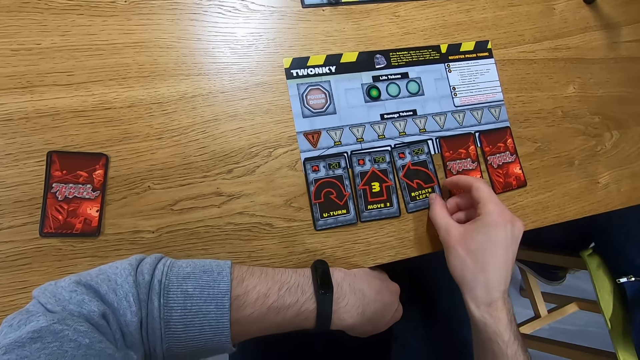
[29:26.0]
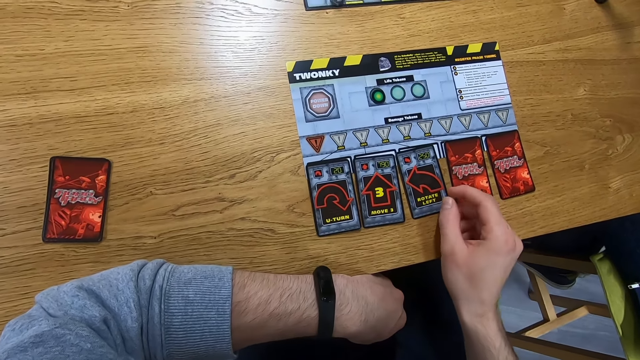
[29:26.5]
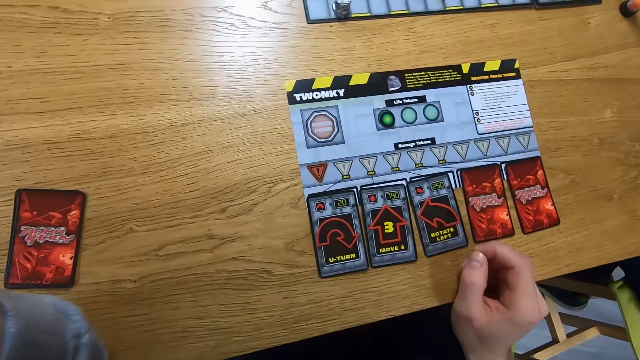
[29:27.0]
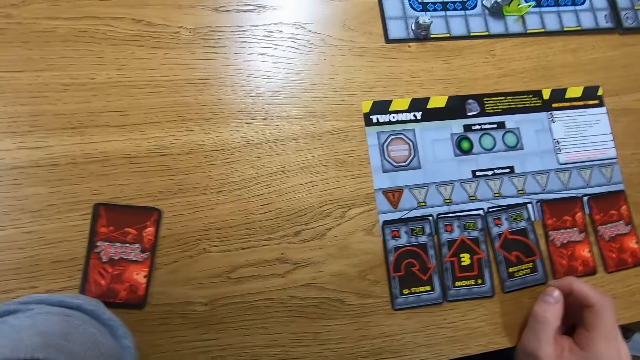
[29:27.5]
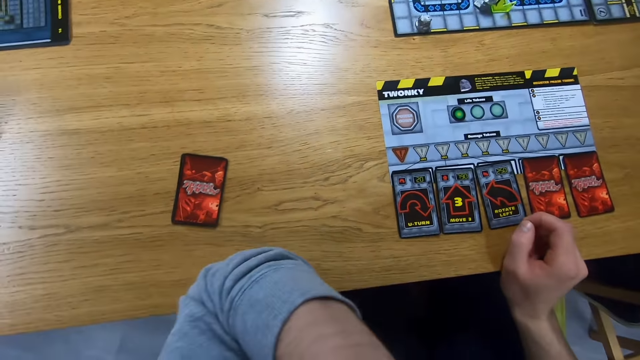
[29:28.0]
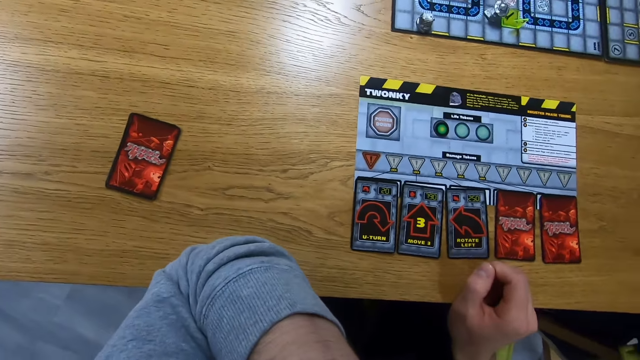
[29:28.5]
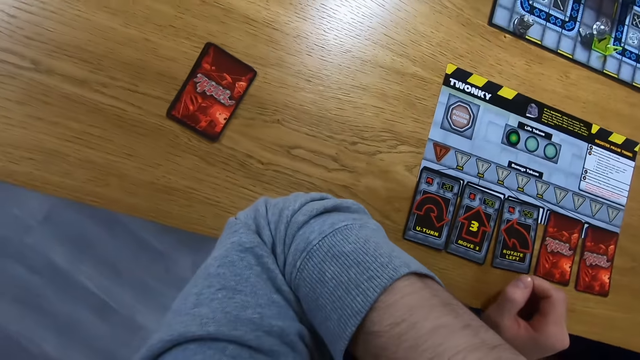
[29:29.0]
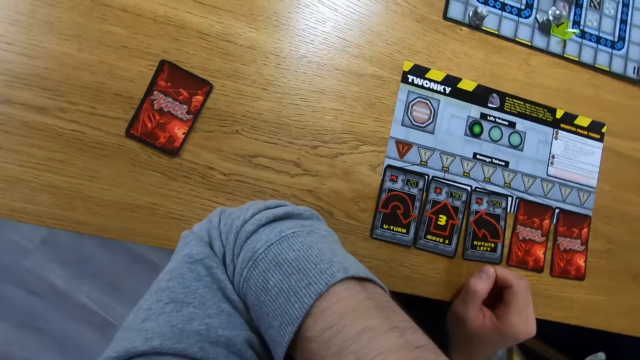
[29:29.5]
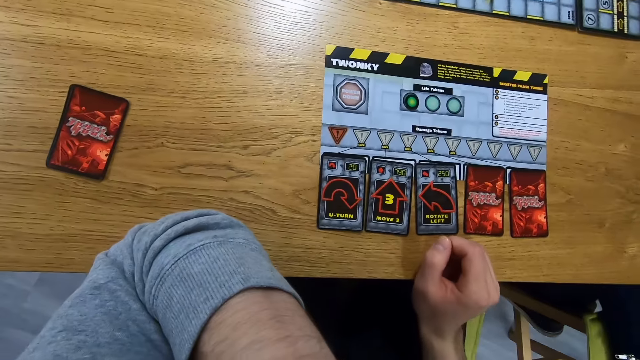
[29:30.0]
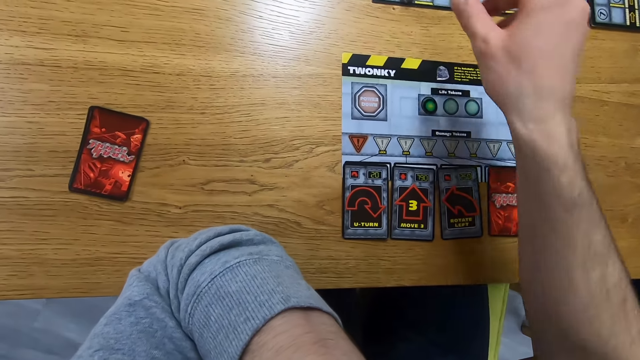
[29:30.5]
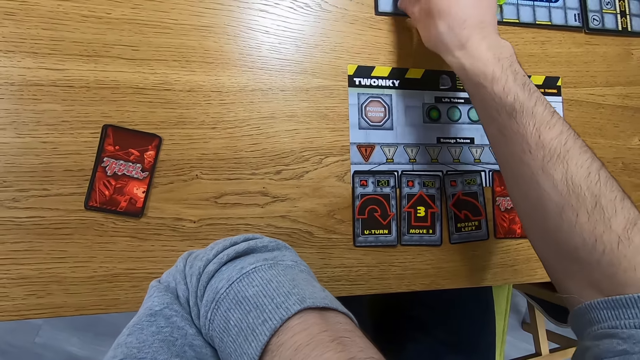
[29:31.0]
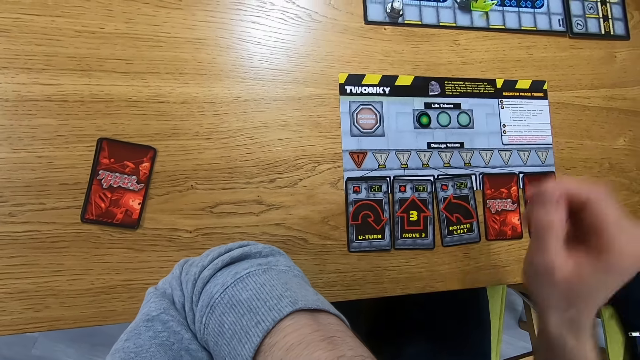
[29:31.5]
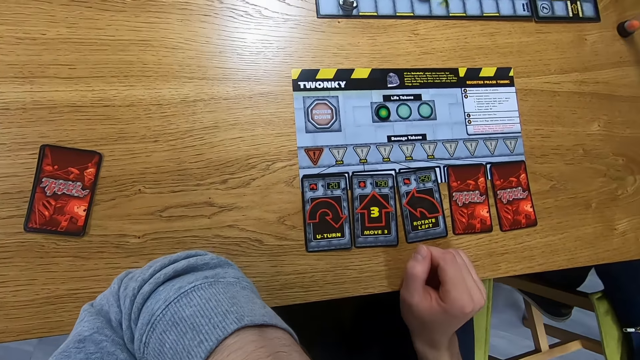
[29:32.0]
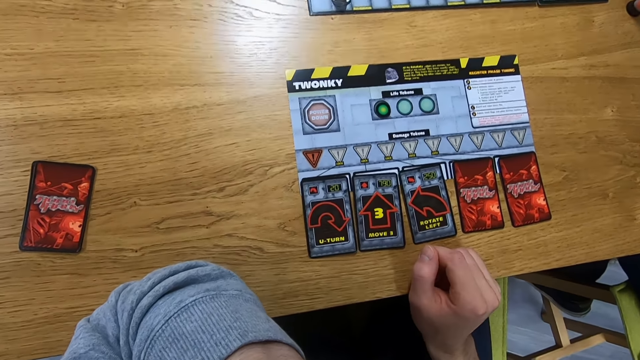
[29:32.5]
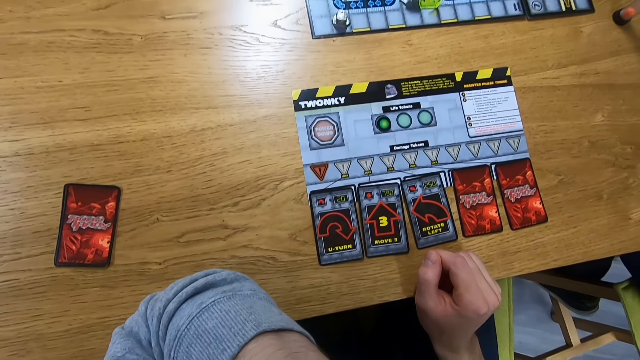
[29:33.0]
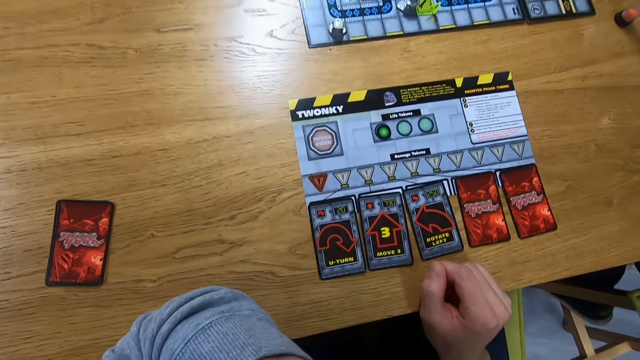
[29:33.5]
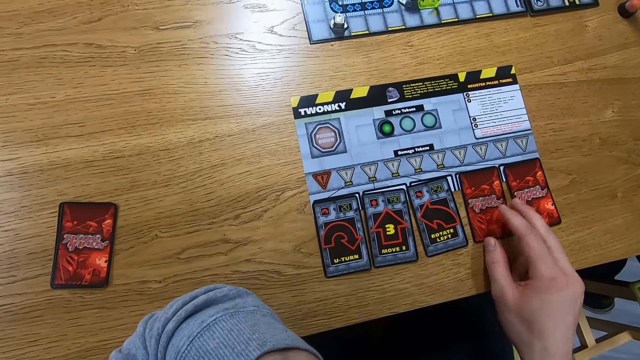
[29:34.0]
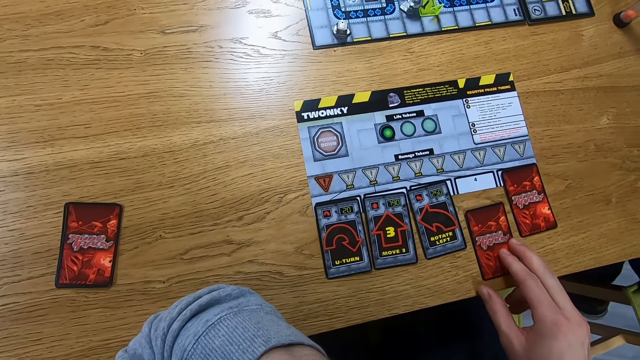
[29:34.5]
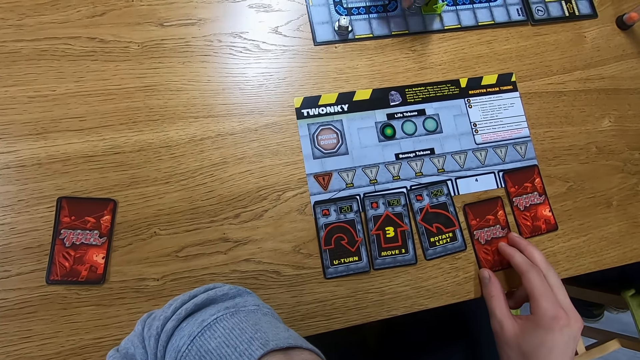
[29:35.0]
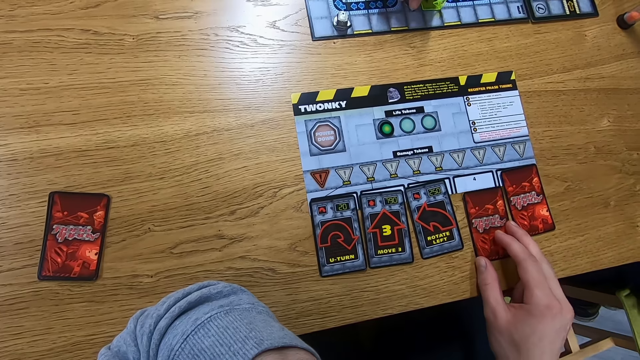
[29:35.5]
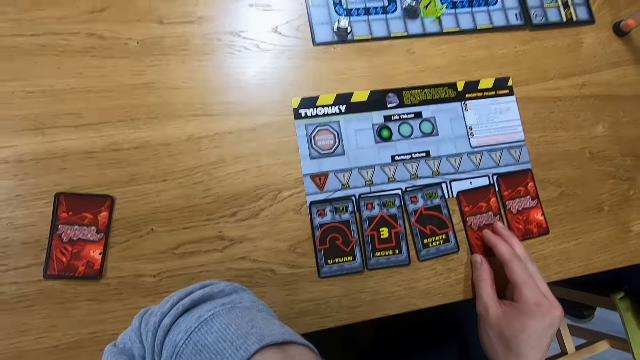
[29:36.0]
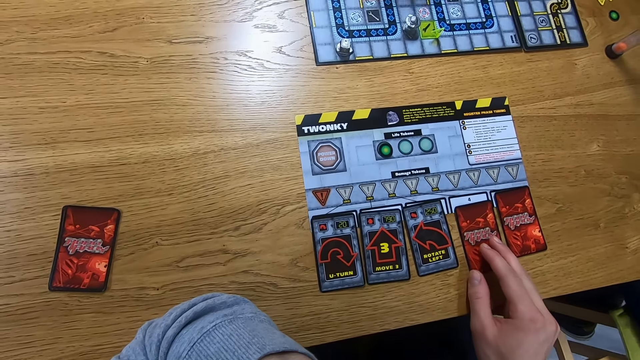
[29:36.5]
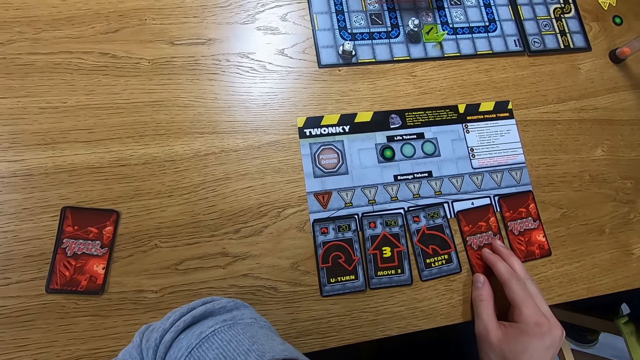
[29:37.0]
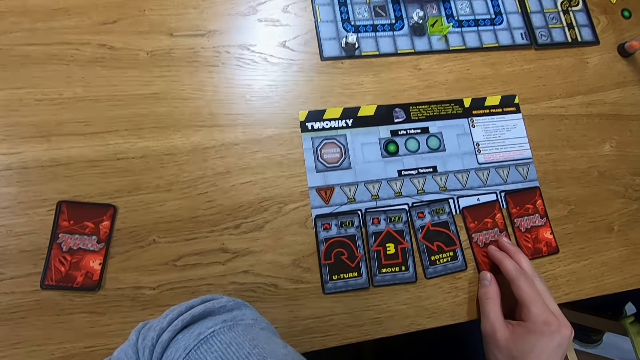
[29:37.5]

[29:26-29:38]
The camera wearer moves the left hand. They move the Robo Rally robot on the board. They move a card. A person moves the Robo Rally robot on the board.

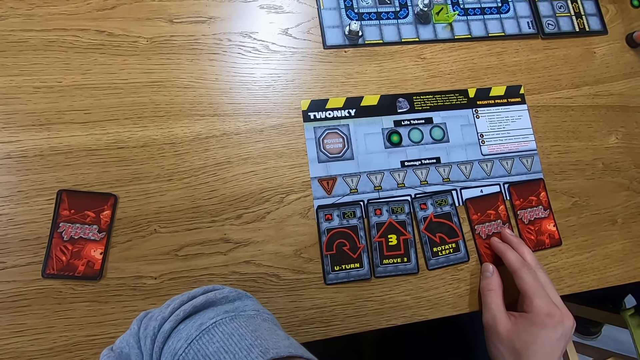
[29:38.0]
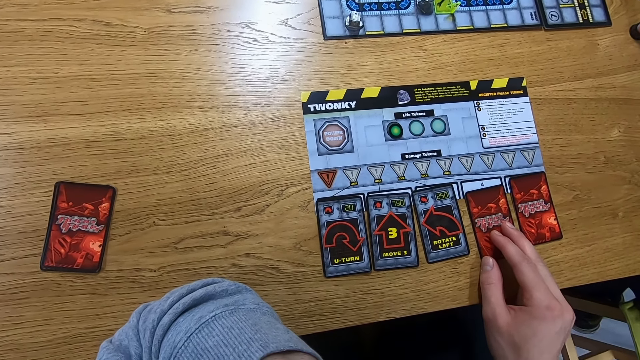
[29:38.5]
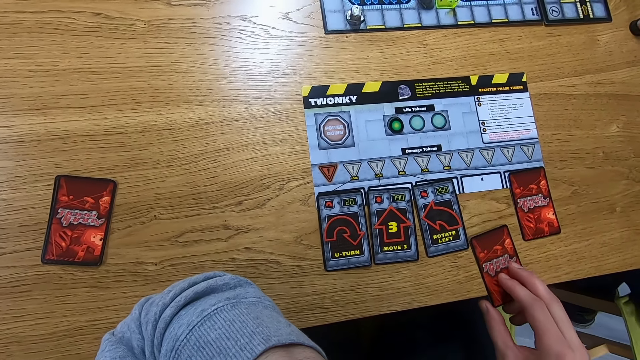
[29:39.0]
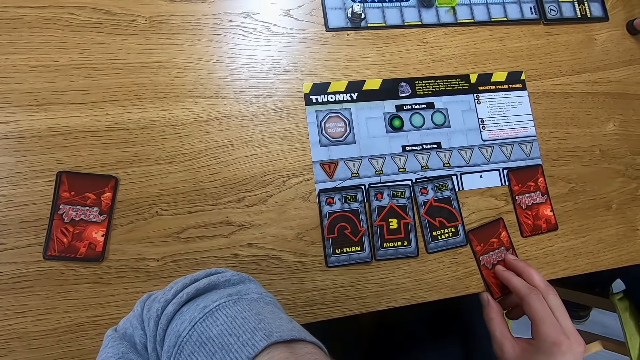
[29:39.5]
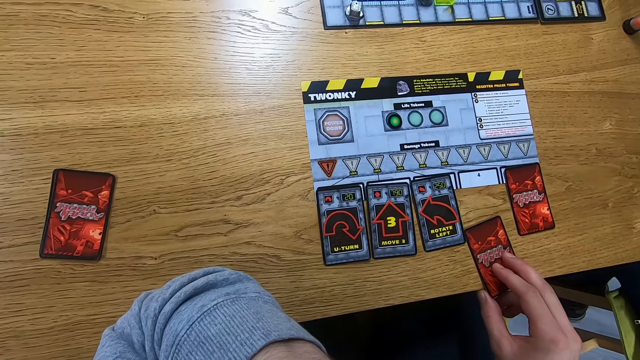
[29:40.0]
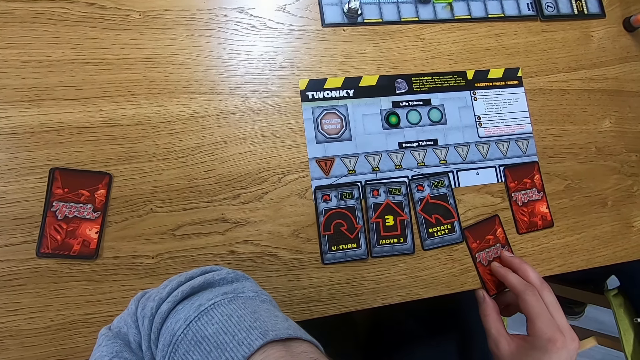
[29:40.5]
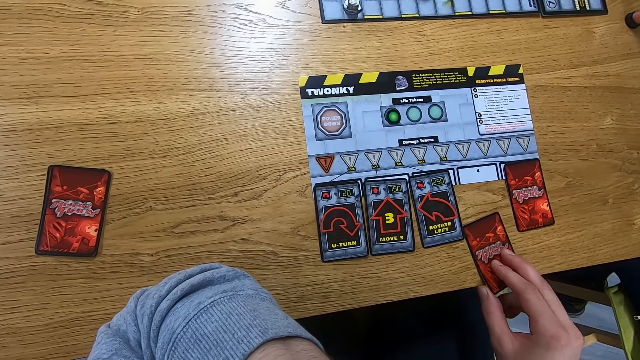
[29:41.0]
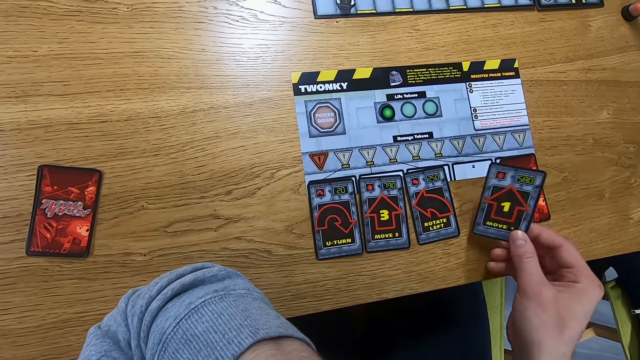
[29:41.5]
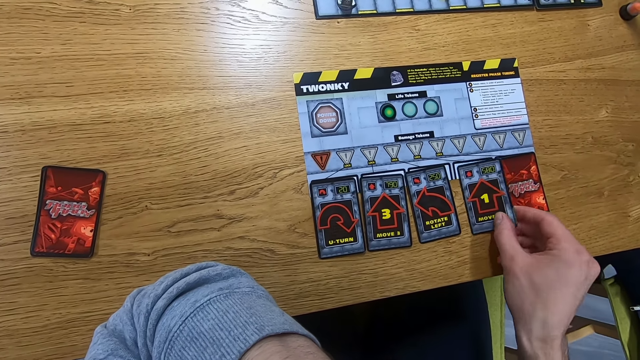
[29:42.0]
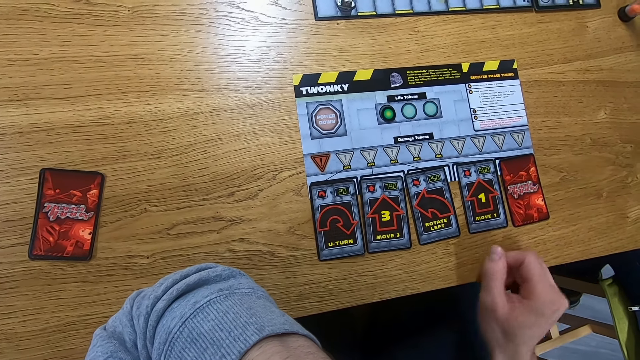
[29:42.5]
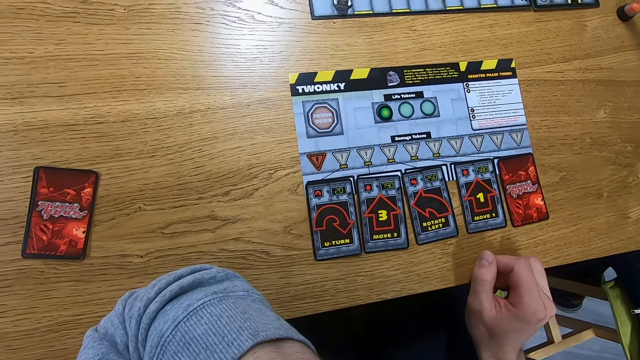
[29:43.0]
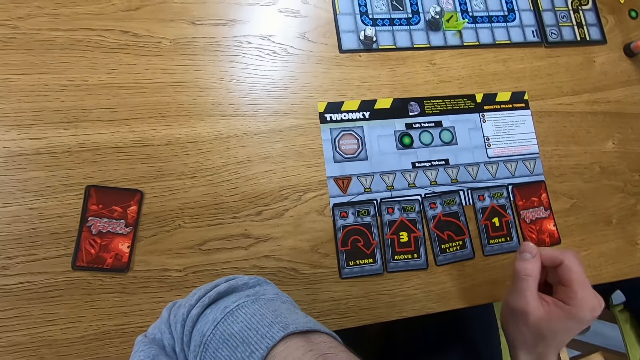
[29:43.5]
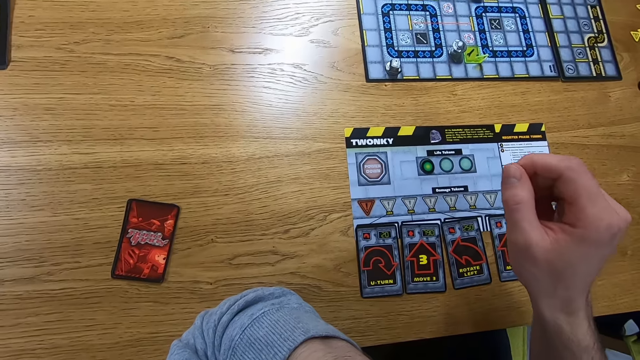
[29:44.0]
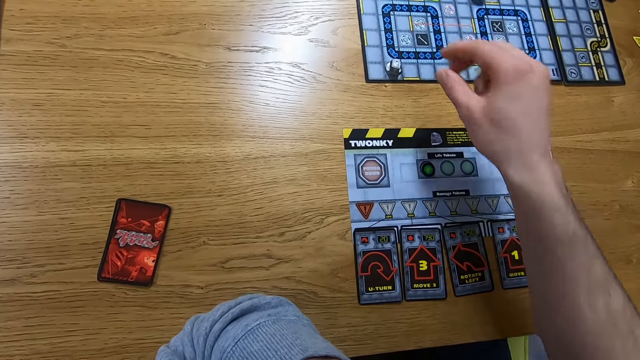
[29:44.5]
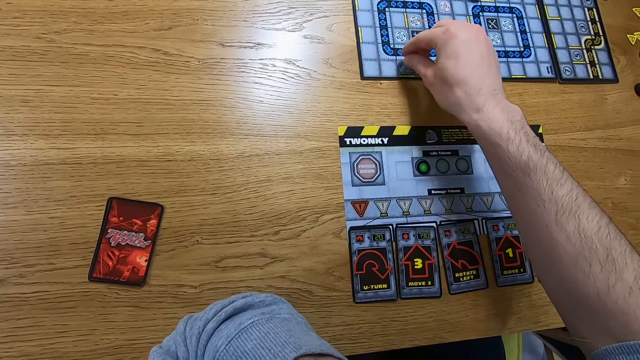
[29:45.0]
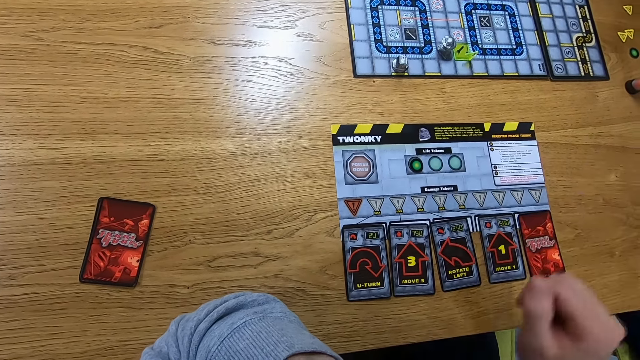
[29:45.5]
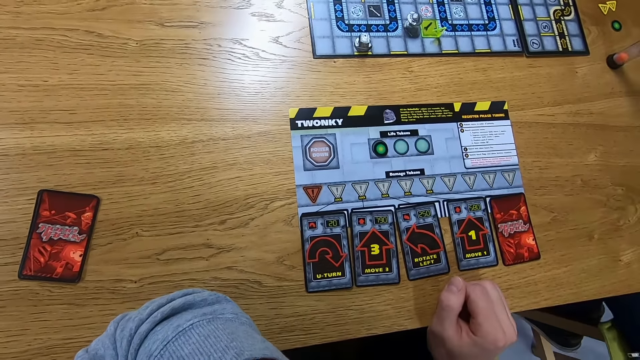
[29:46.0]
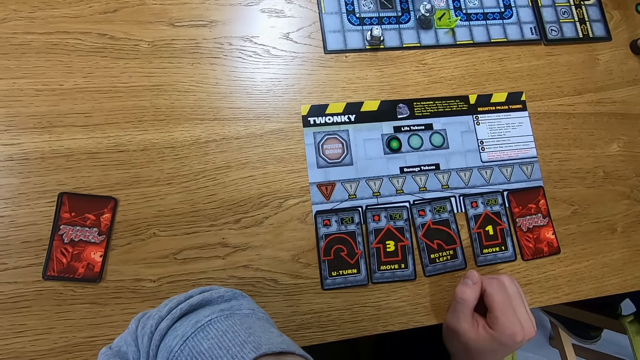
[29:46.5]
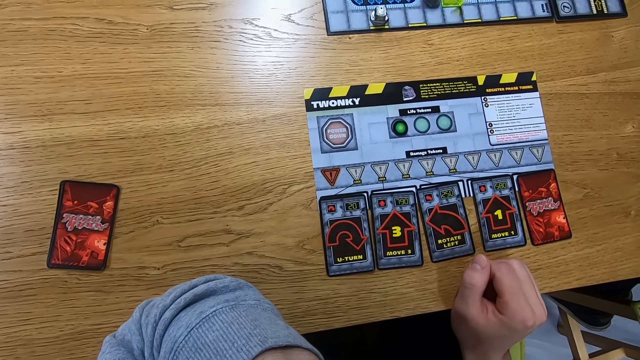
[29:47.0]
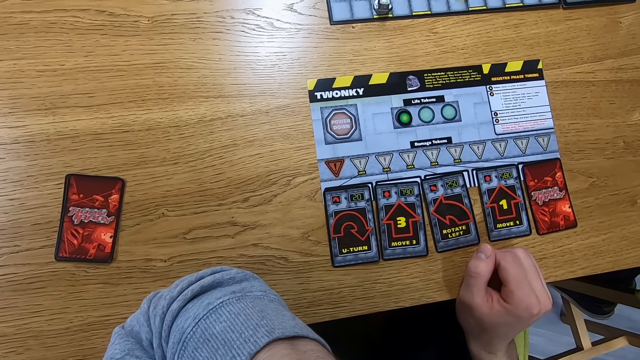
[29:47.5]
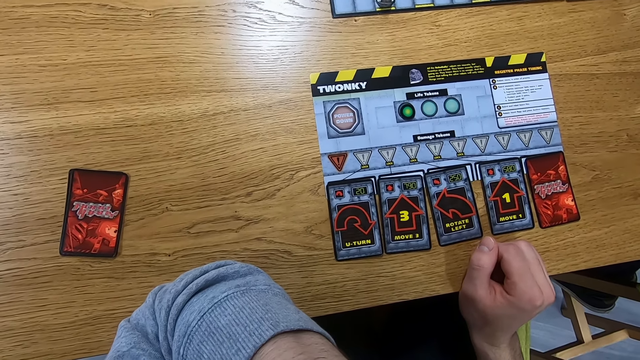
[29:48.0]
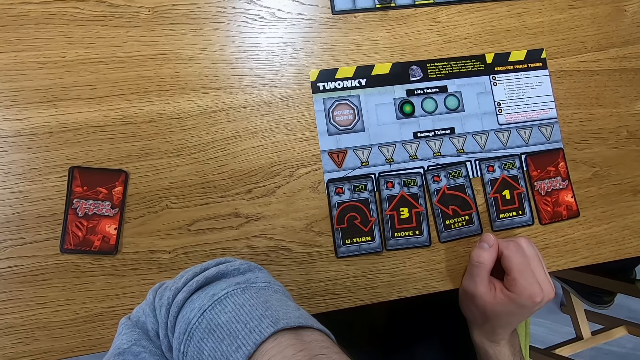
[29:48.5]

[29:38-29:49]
The camera wearer moves a card and turns the card. They stare at the Robo Rally board. They move the Robo Rally robot on the board. They stare at the Robo Rally board.
